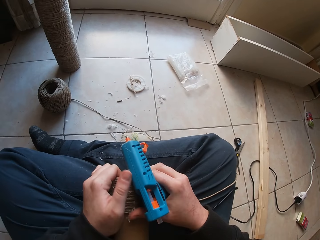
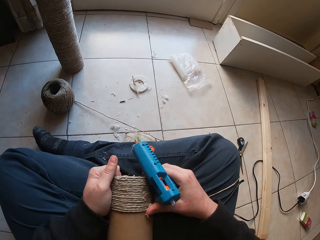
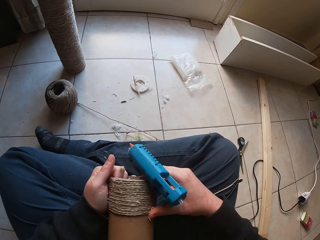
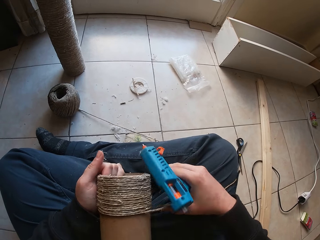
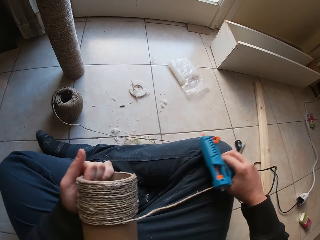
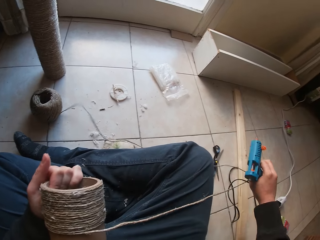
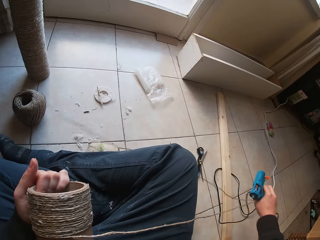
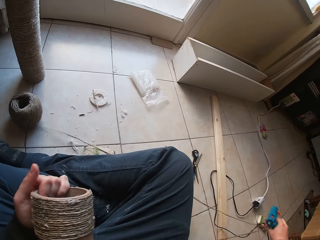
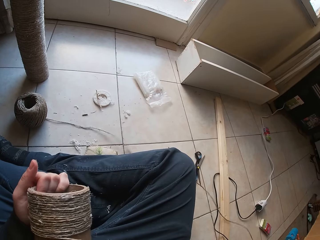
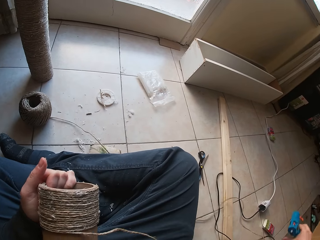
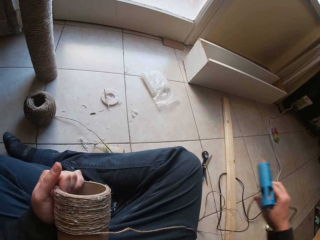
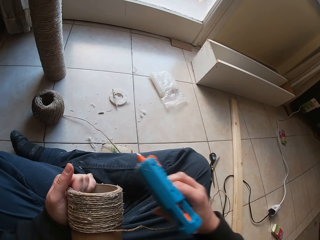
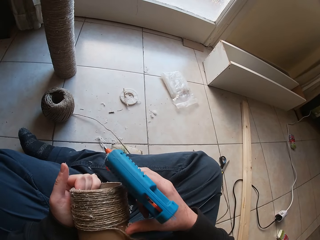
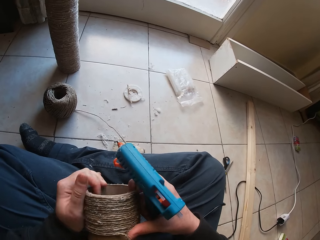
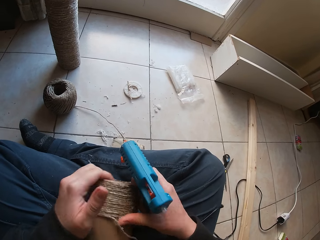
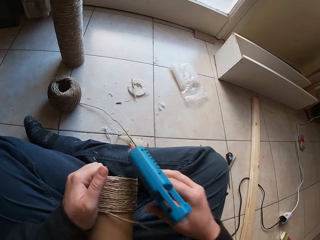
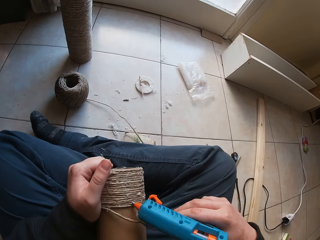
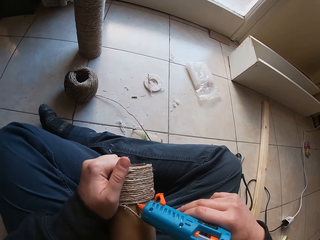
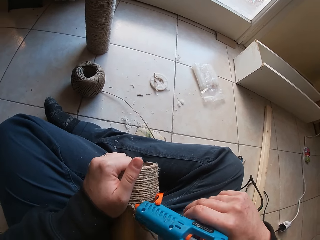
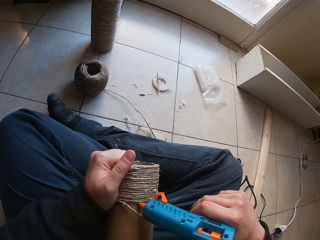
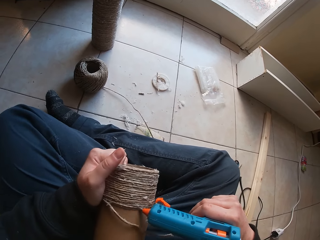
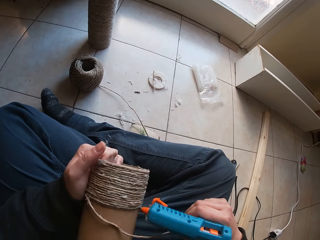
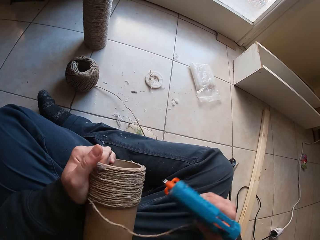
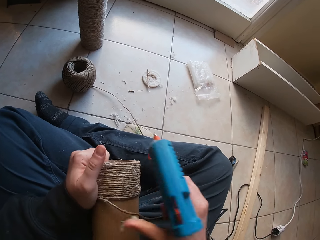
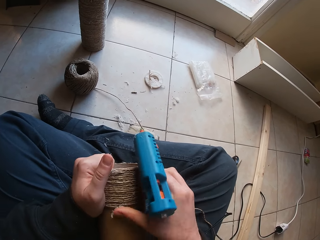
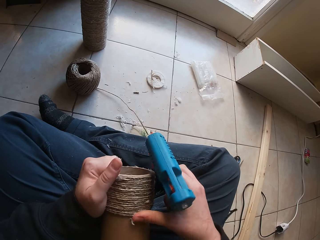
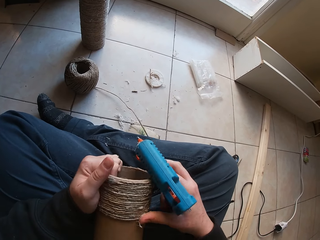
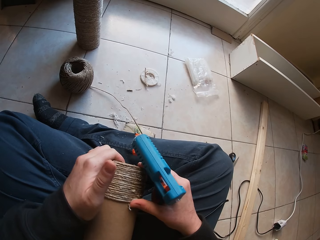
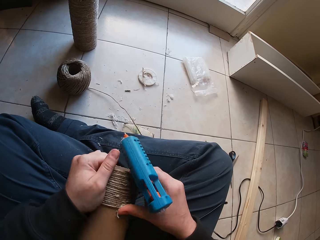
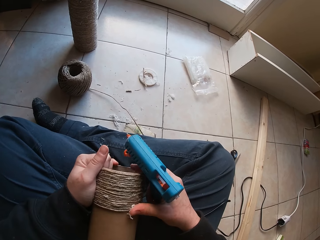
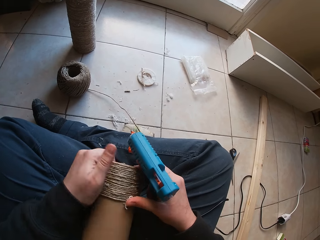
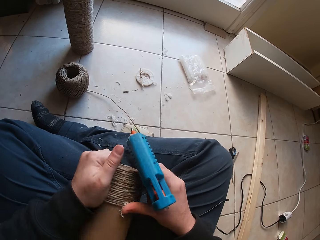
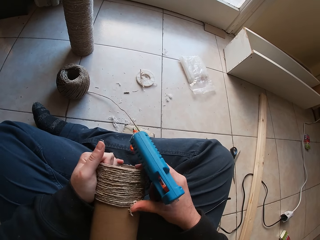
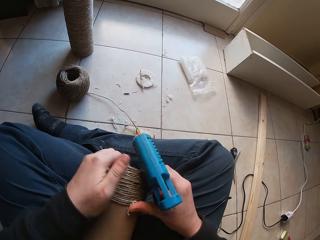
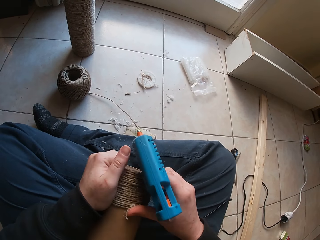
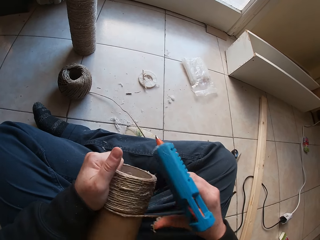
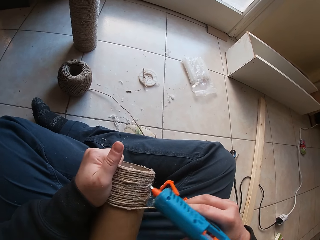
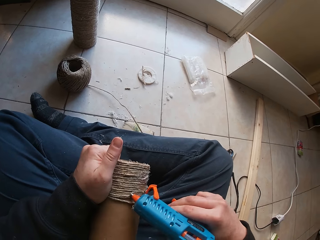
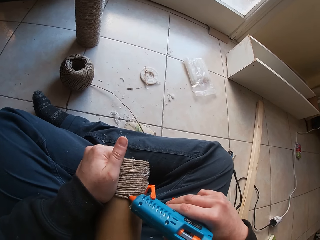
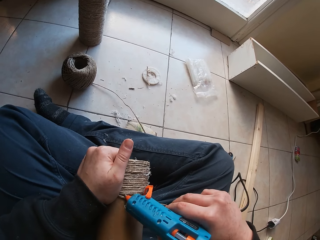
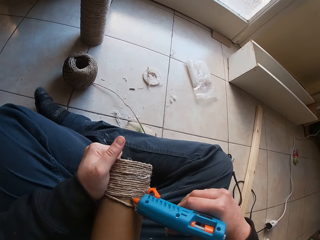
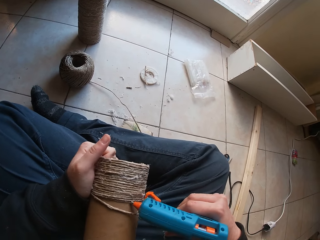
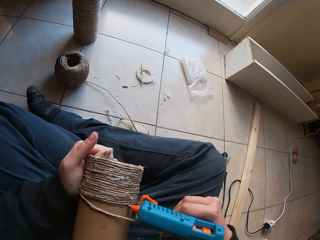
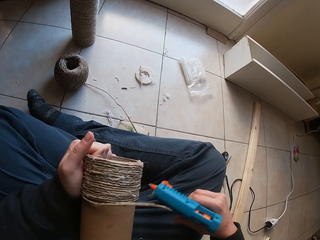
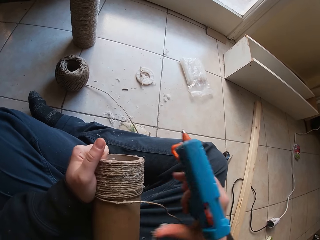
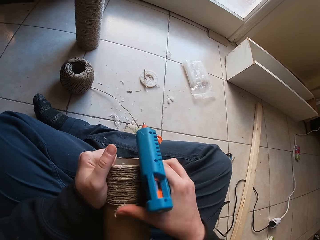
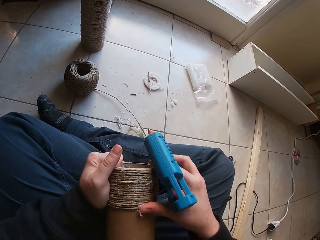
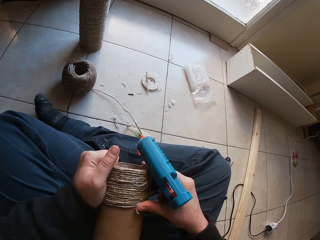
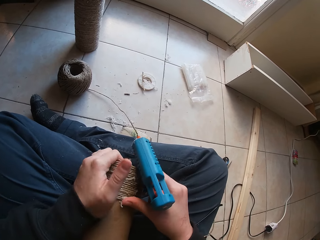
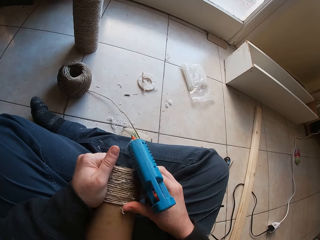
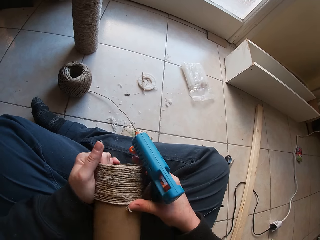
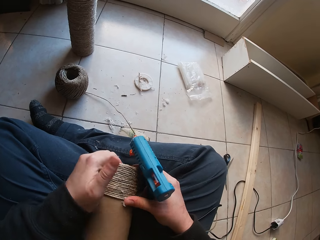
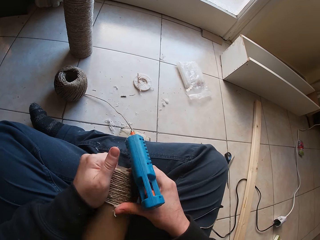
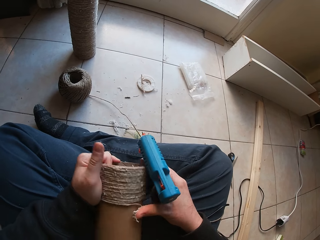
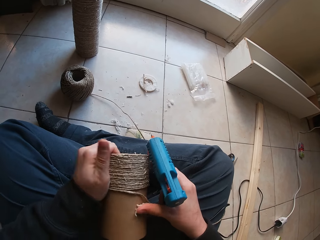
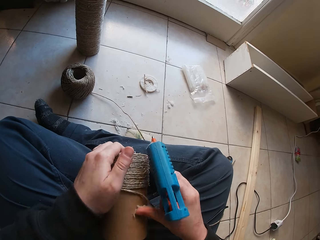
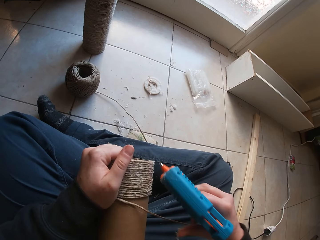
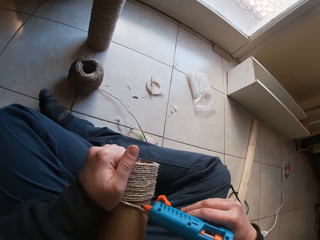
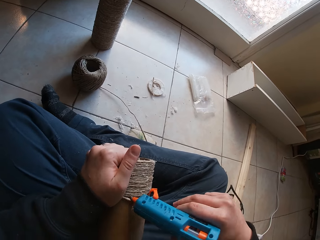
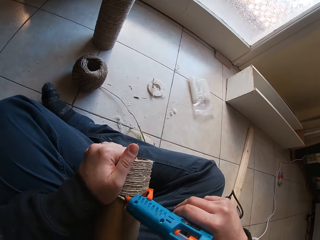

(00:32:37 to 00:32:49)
The camera wearer touches a rope. They touch the rope again. They touch a driller. They touch the rope. They touch the driller. They touch the rope.

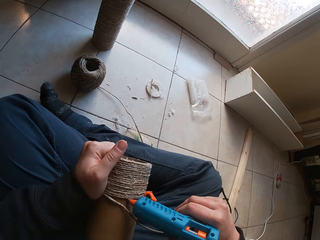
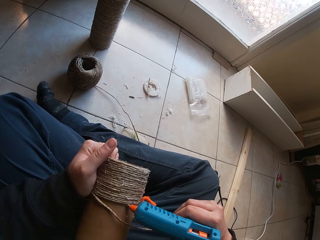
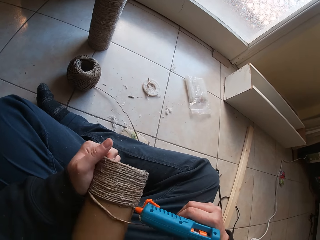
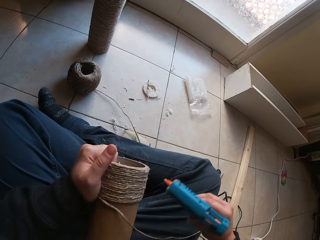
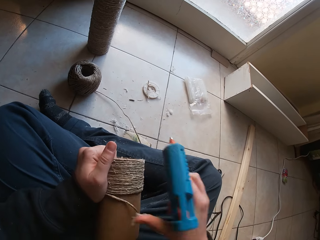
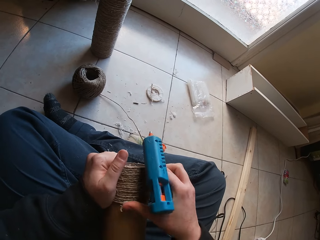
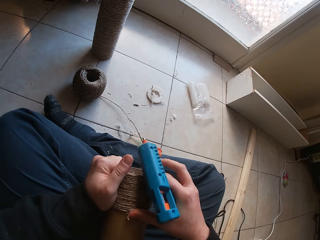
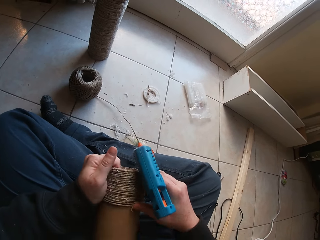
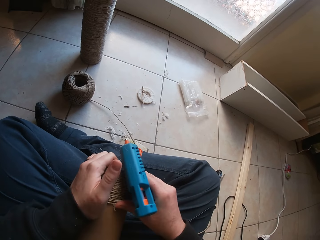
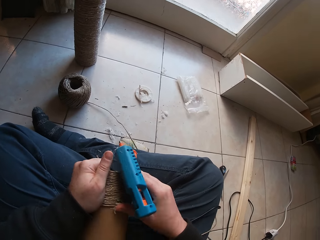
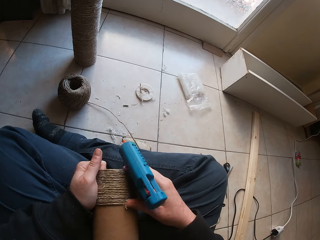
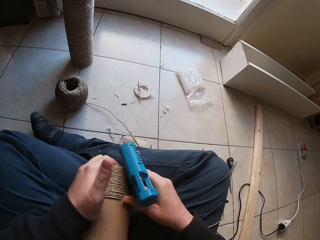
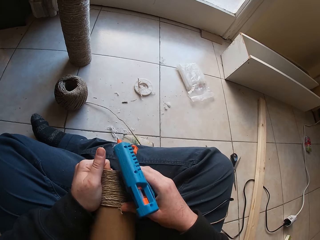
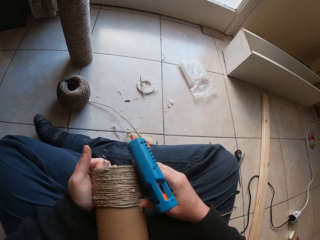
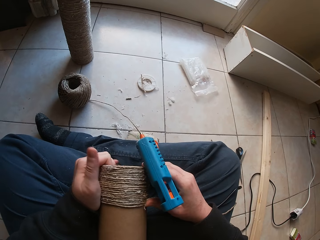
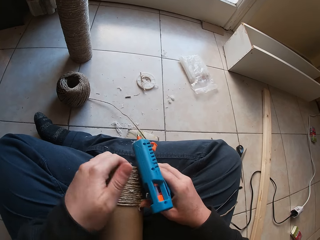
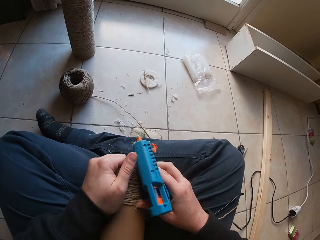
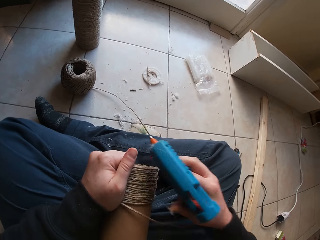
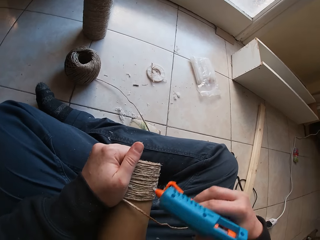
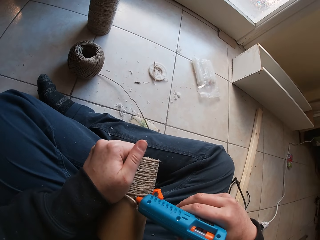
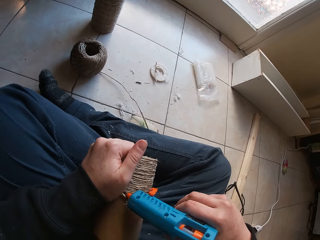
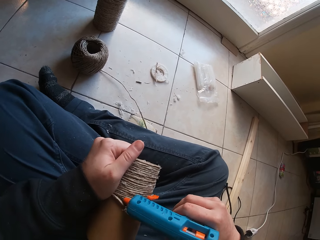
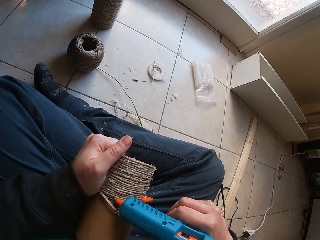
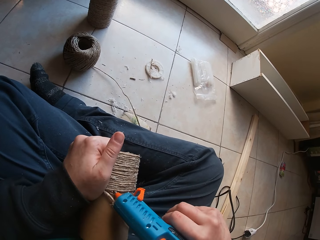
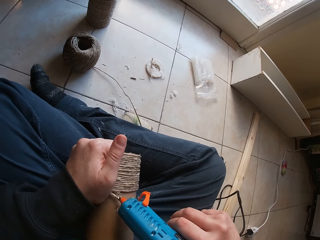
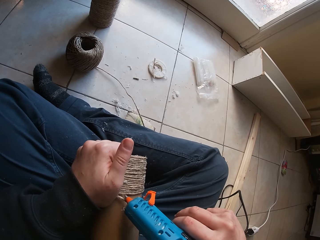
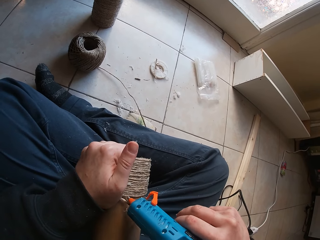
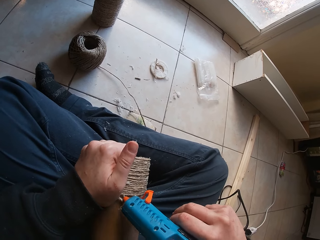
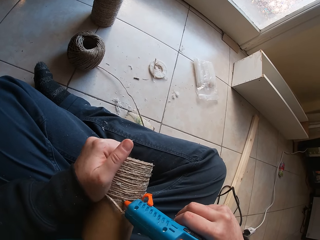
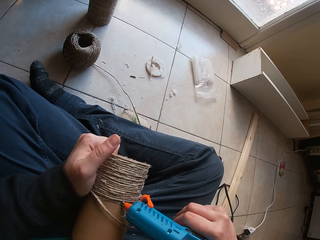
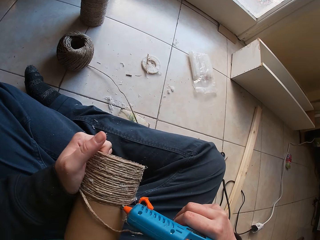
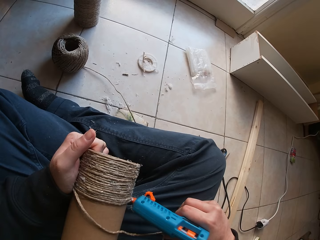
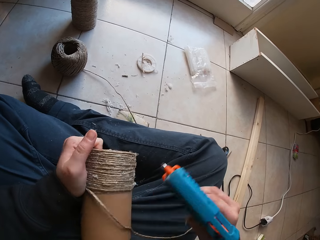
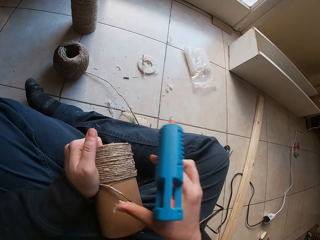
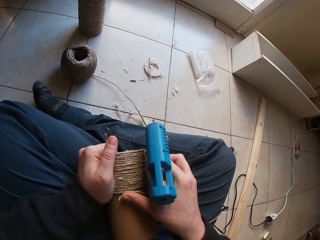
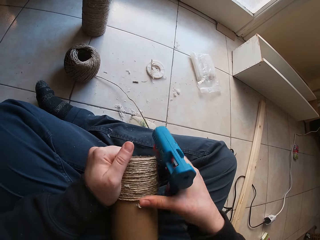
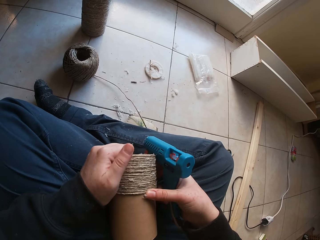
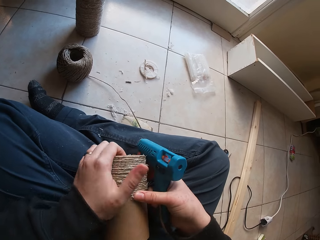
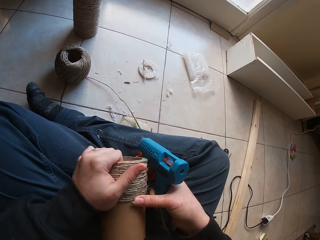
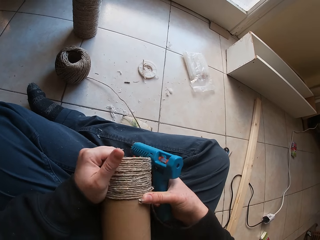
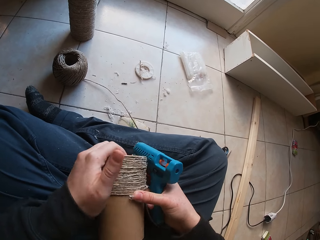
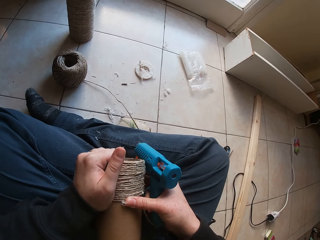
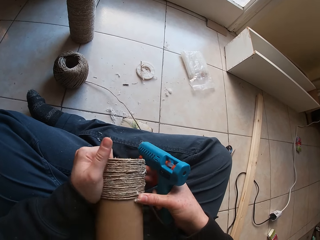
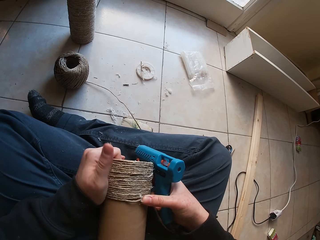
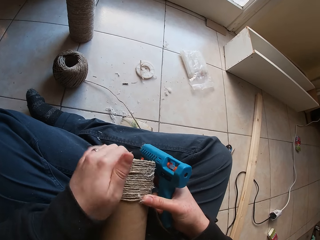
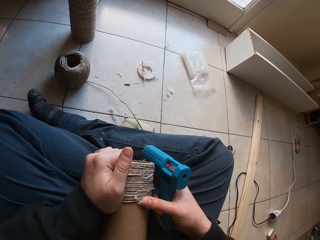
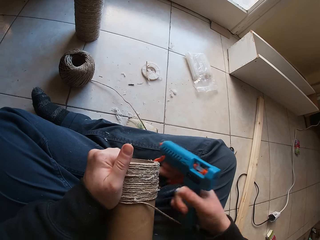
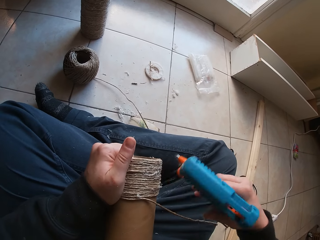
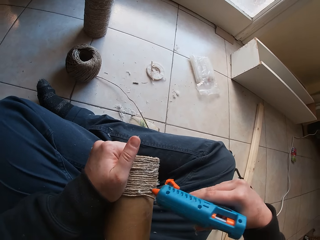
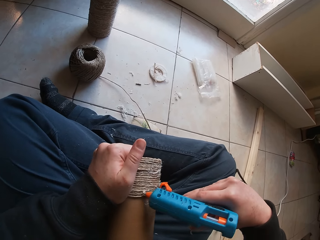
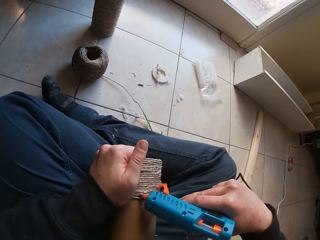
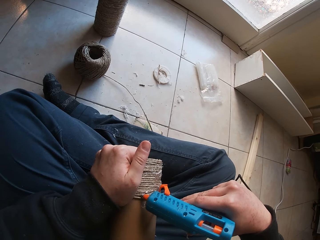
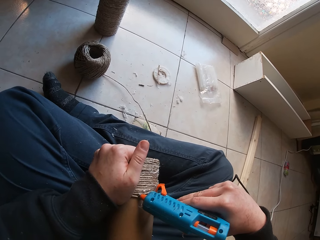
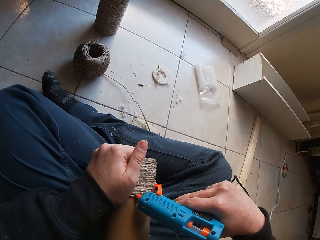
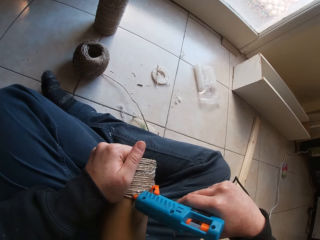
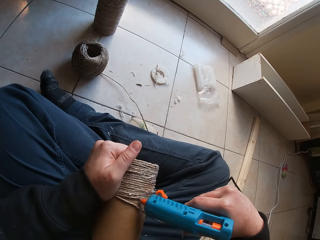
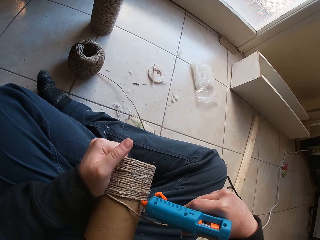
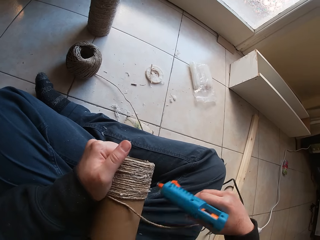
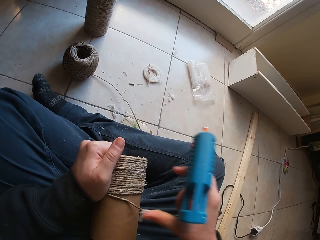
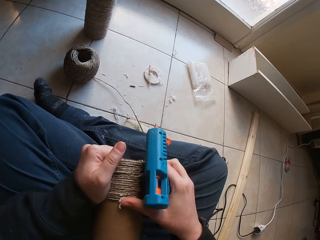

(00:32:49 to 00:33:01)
The camera wearer touches a driller. They touch a rope. They touch the driller. They touch the rope. They touch the driller.
